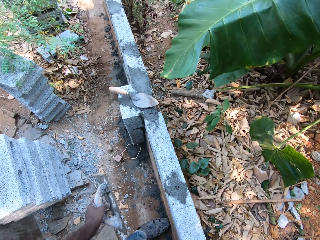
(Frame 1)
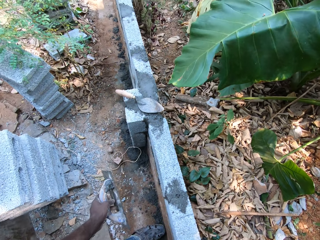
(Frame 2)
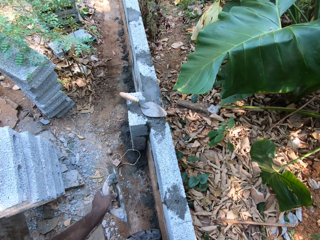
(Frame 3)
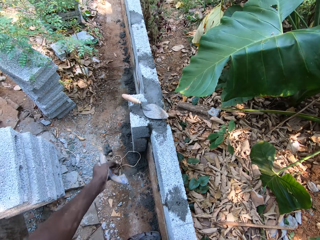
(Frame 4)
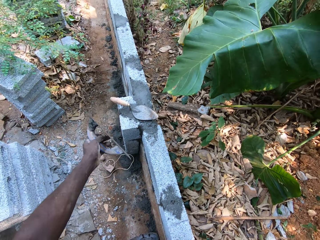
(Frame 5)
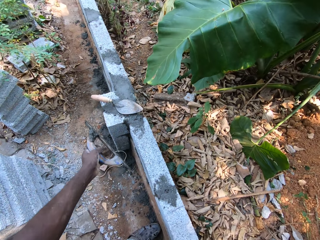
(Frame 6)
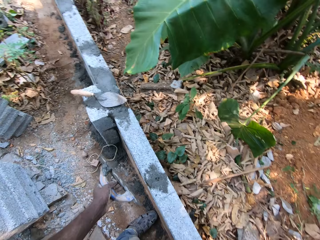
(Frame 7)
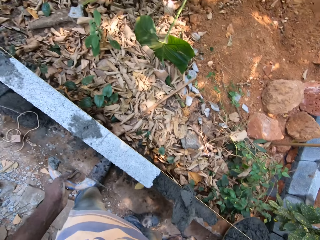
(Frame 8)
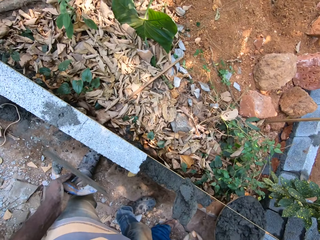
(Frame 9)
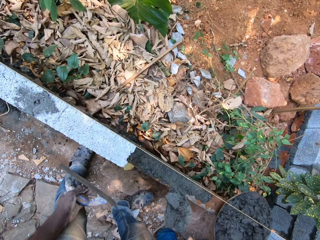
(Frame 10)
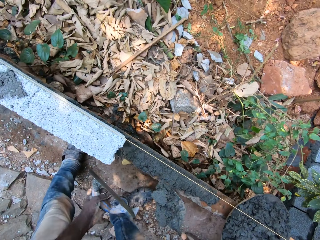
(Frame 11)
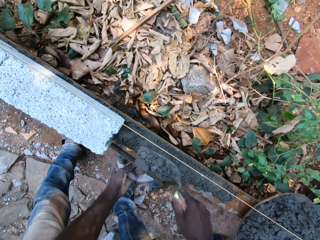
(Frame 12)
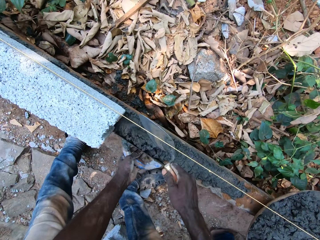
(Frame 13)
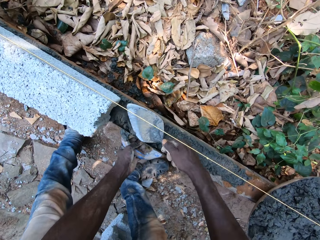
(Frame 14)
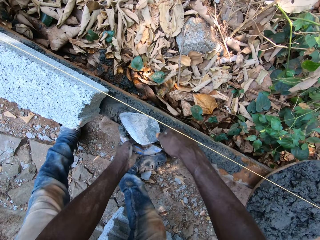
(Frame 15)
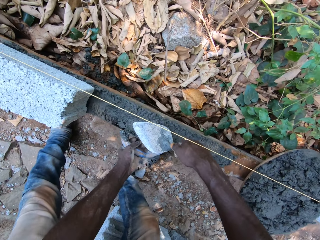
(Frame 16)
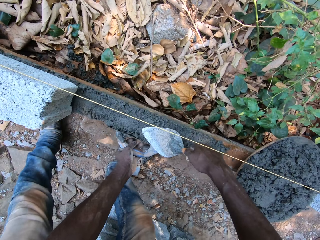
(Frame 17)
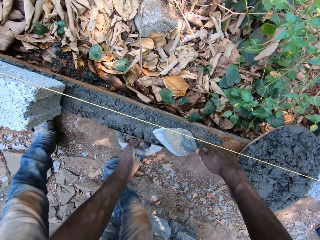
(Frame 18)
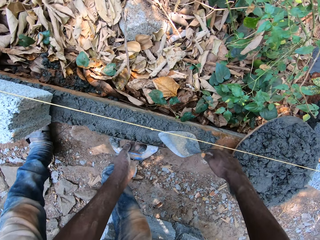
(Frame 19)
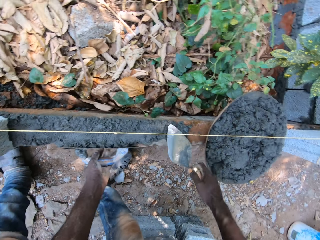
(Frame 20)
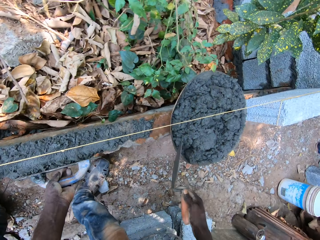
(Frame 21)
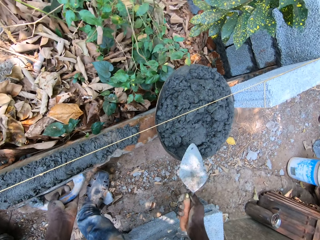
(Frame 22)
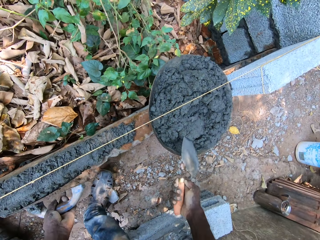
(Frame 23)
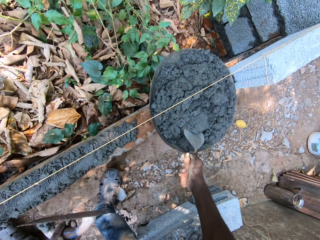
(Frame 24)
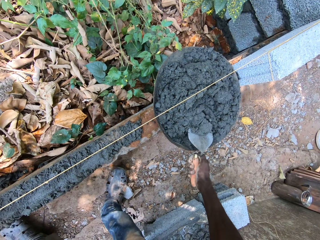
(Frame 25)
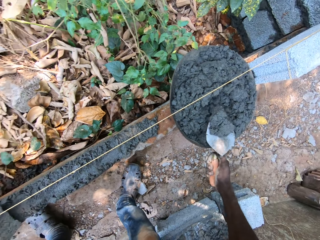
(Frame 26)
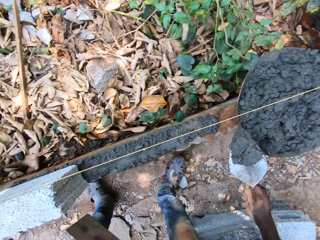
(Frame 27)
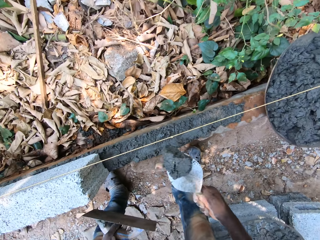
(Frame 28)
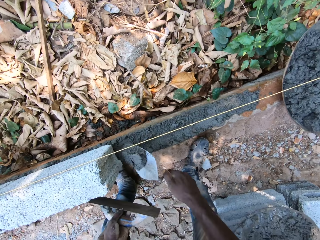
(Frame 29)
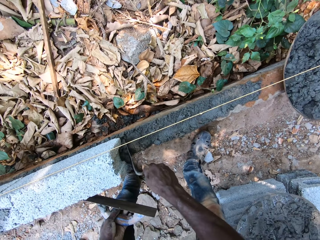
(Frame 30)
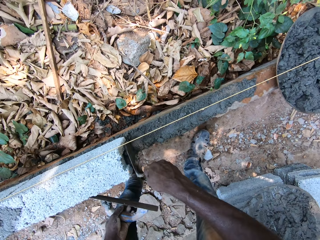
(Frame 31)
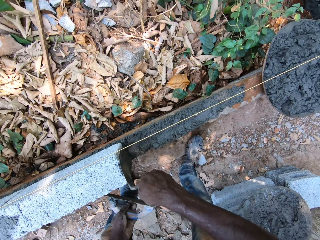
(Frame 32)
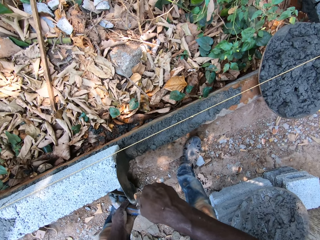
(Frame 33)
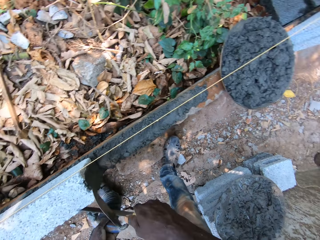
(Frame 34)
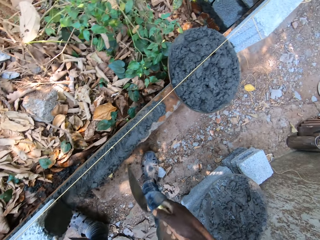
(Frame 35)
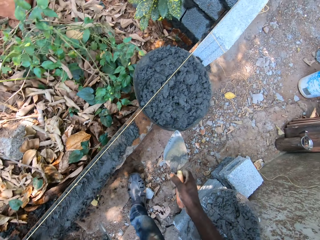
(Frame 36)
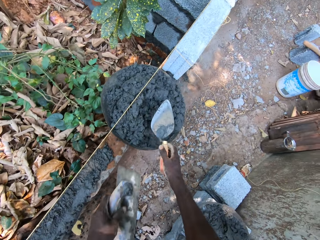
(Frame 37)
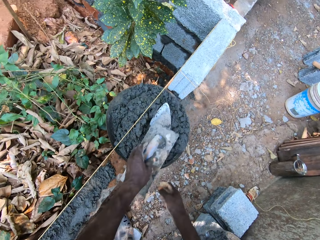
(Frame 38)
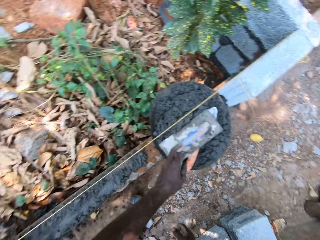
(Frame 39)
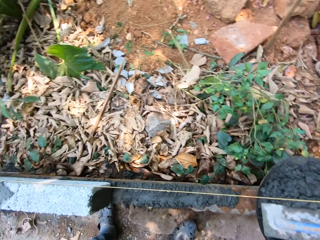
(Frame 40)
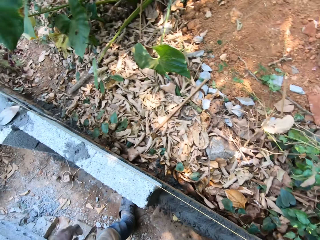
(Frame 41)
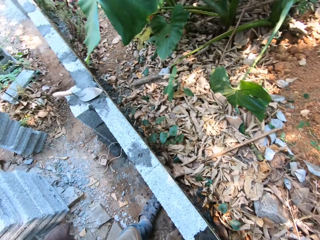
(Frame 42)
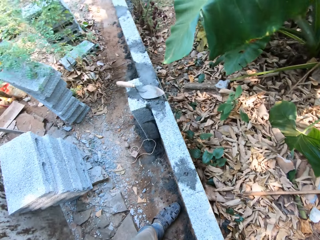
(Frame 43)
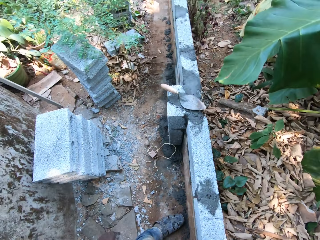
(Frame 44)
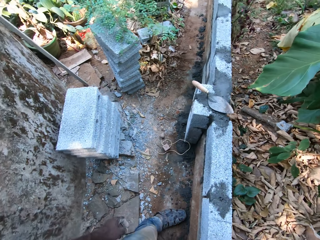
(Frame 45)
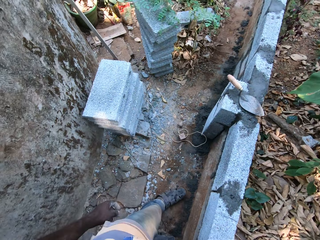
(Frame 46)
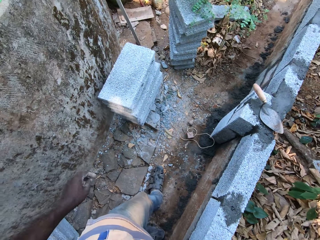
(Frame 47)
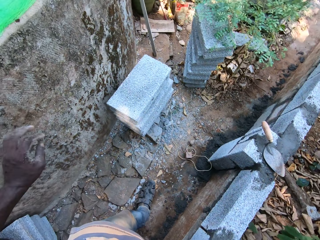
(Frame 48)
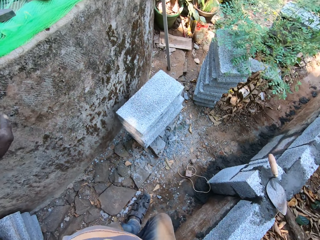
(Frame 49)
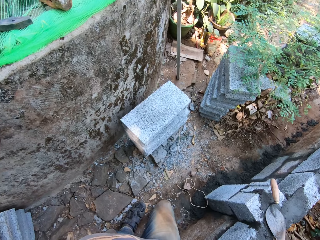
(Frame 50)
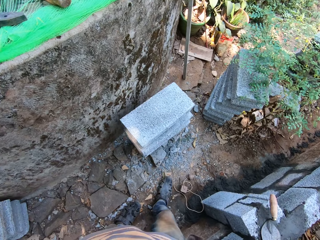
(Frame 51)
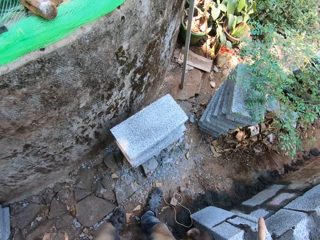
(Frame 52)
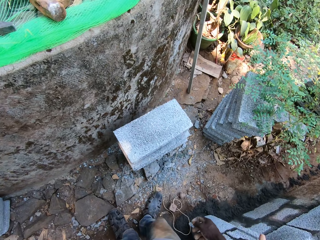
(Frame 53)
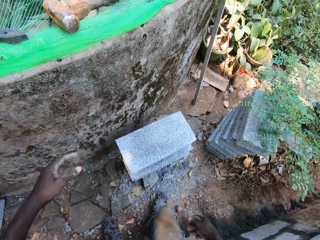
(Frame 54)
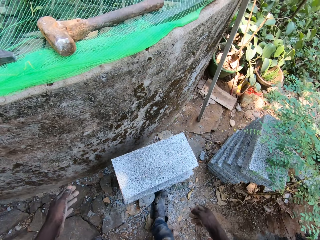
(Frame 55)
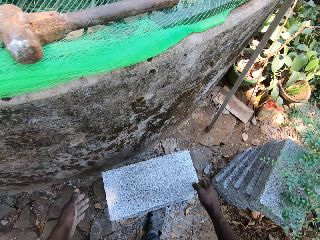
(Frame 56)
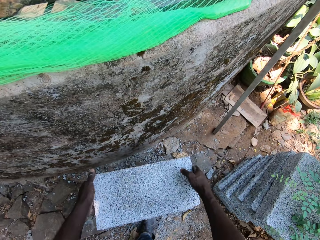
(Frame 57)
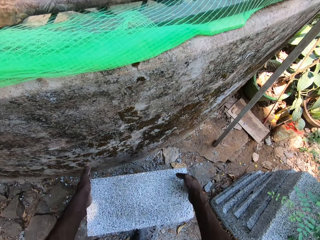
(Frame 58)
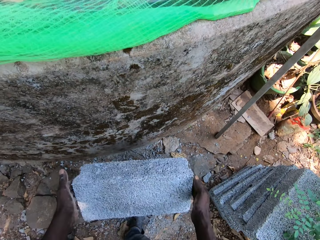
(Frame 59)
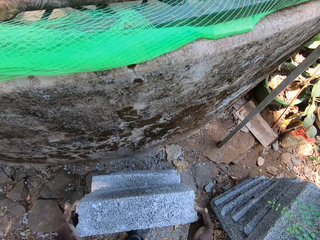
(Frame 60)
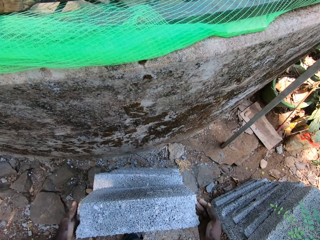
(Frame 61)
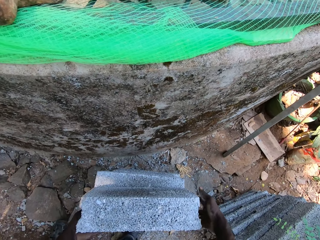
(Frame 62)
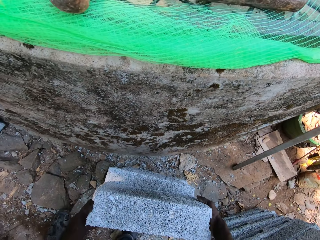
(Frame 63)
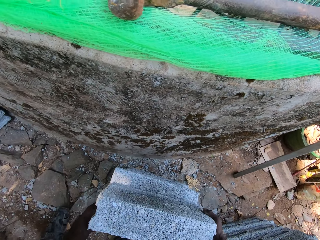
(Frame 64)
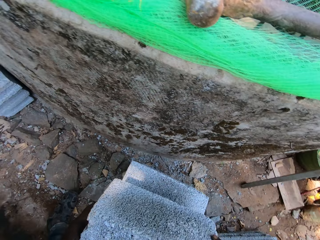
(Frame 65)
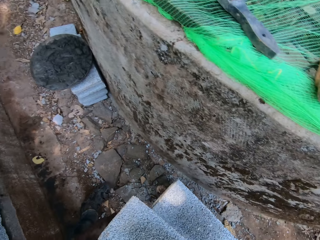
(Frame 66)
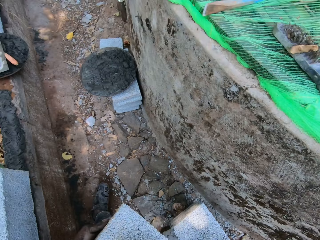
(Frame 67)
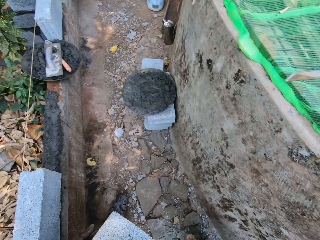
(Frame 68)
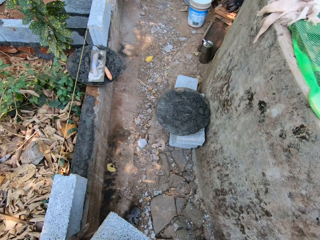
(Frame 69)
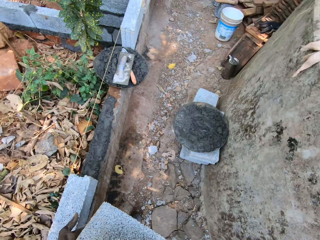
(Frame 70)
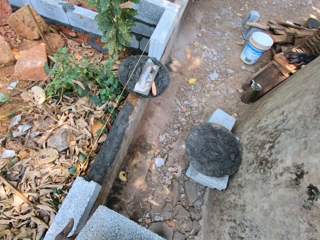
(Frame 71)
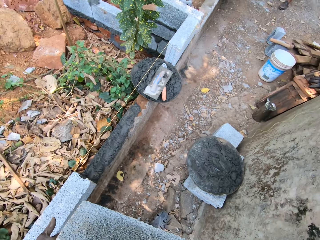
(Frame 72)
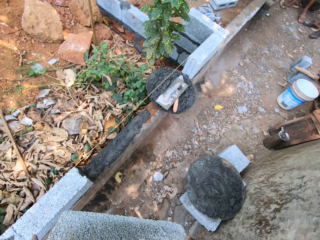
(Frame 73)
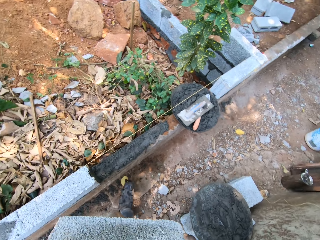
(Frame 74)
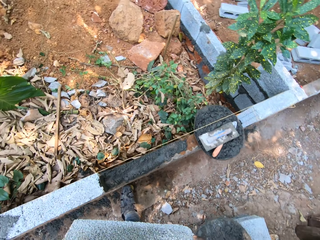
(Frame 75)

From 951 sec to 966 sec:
A man responds to the camera wearer. The camera wearer pours the concrete on the hand trowel into the metal on the ground with his right hand. He places the plastering trowel beside the metal on the ground with his left hand. He spreads the concrete in the metal with the hand trowel in his right hand. He drops sand on the bricks. He spreads the concrete in the metal with the hand trowel in his right hand again. He packs some concrete from the pan with the hand trowel in his right hand. He plasters the brick with the concrete on the hand trowel in his right hand. He drops the hand trowel in the pan of concrete with his right hand. He drops the plastering trowel in the pan of concrete with his right hand. He picks up a brick. He repositions the brick on a stack of bricks with both hands. He carries the brick from the stack of bricks with both hands.

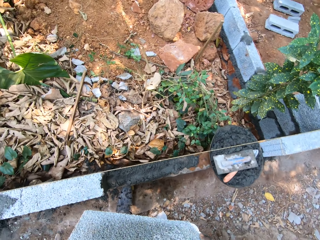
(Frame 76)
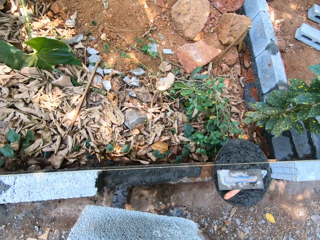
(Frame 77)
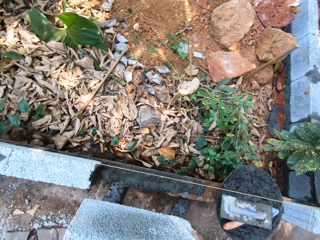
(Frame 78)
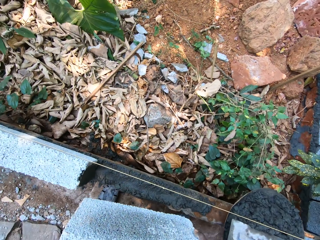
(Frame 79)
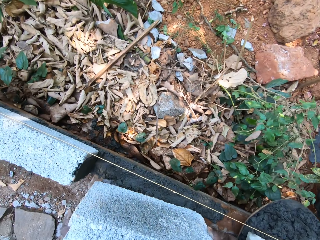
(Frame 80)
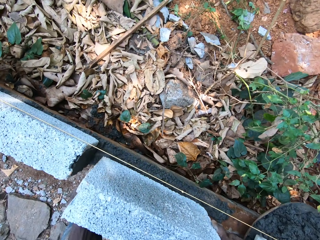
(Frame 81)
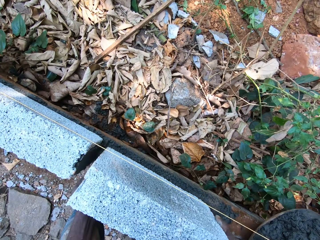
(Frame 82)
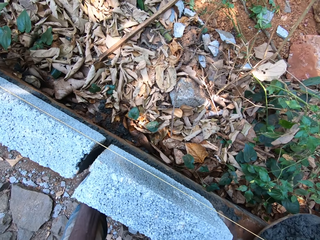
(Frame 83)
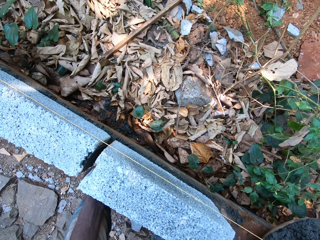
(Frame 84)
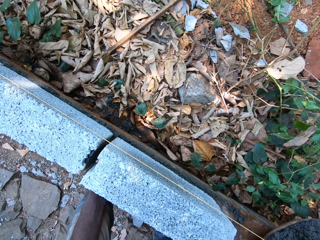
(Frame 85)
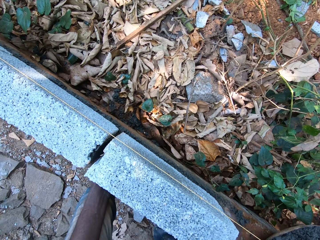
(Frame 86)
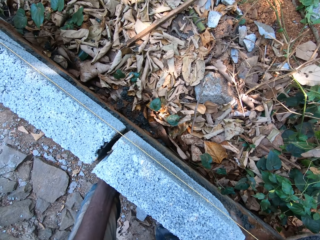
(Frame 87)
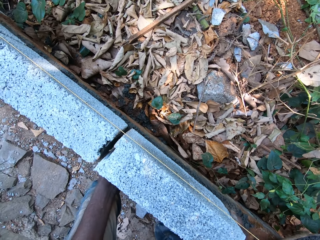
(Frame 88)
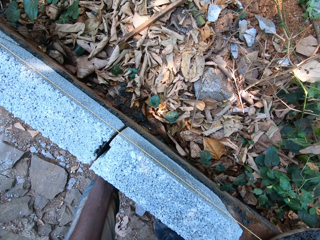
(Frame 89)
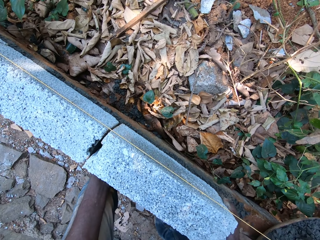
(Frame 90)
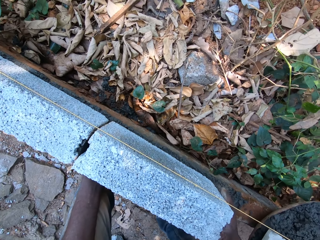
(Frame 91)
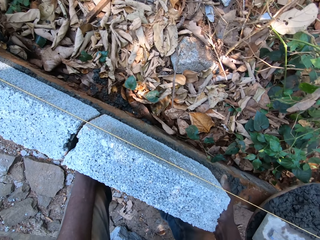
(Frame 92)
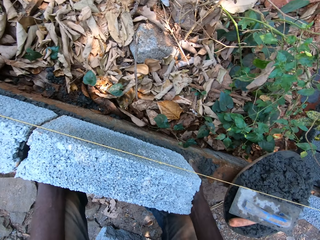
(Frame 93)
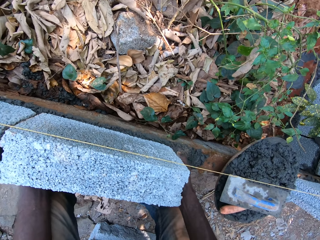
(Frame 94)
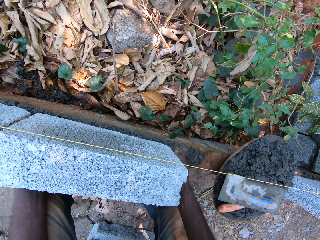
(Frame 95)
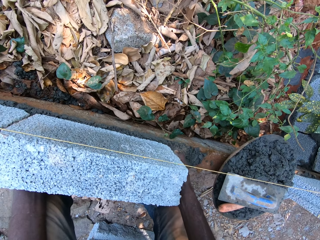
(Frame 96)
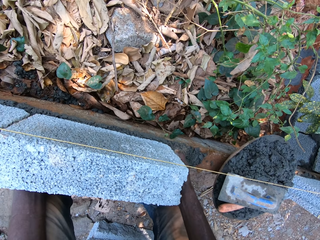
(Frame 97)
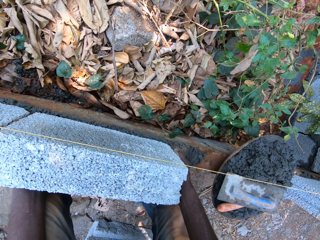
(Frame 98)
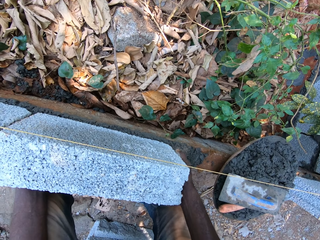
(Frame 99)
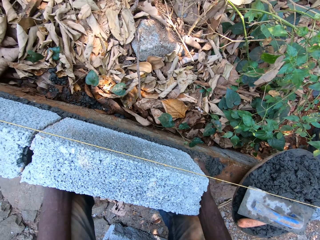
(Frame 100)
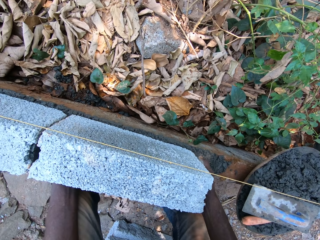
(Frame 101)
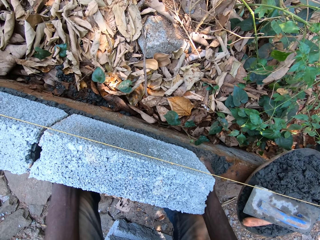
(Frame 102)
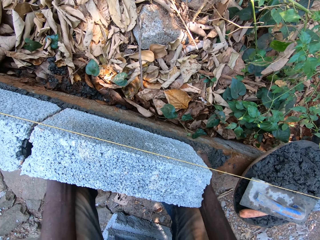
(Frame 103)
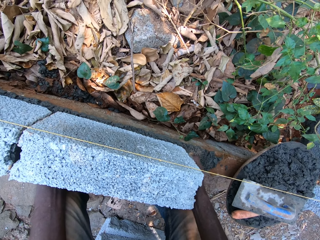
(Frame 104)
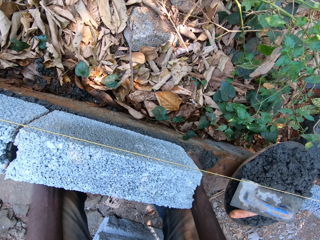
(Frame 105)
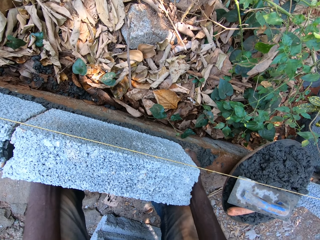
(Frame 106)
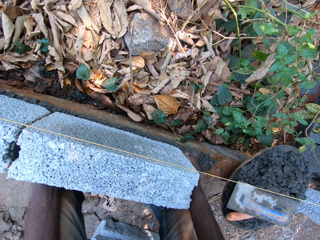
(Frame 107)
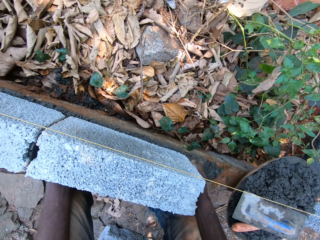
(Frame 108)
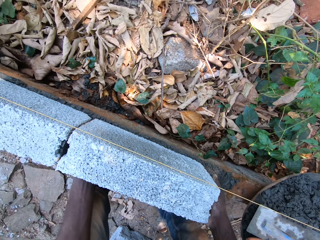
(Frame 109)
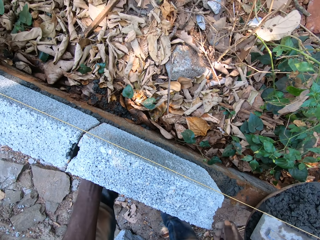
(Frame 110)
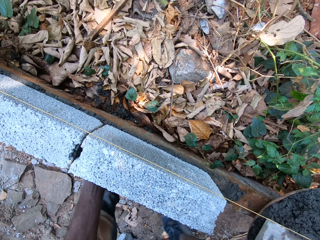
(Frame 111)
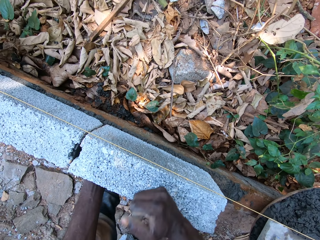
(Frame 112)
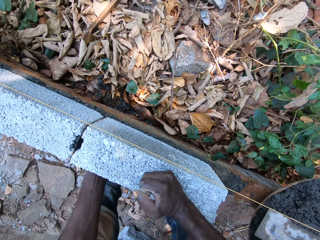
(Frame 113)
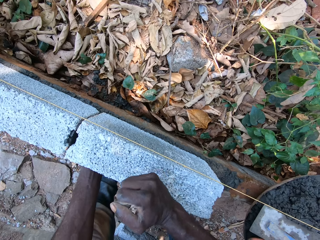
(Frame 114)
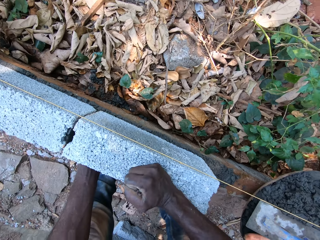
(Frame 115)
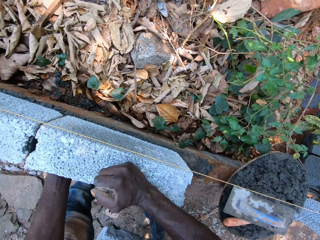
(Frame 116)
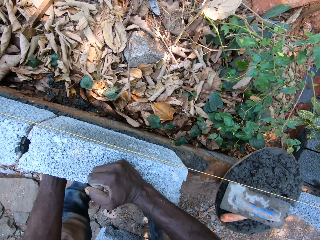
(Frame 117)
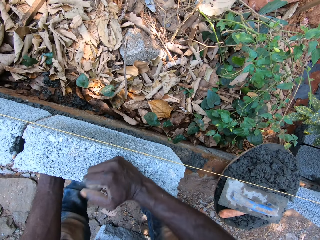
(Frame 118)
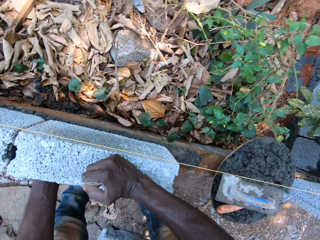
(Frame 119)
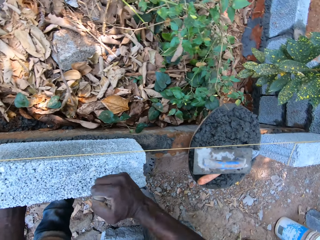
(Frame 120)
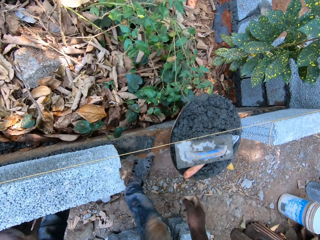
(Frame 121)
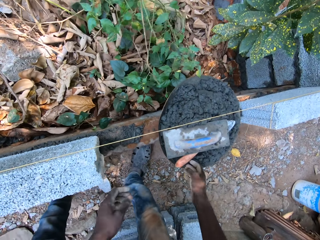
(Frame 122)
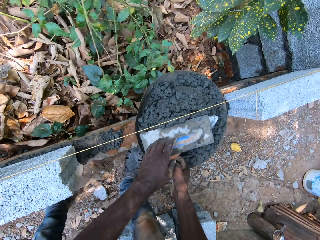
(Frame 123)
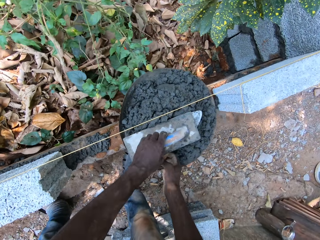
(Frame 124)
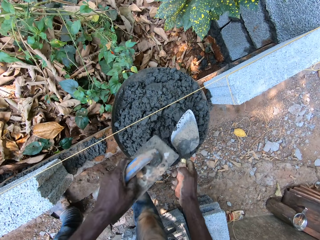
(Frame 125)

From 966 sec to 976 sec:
The camera wearer drops a brick on the construction. He places the brick in his hands on the concrete in the metal. He hits the brick on the concrete with his right fist. He picks up the hand trowel from the pan of concrete with his right hand.
